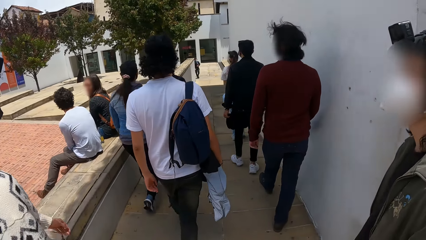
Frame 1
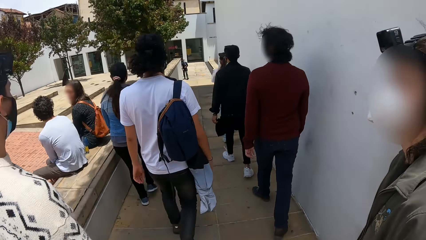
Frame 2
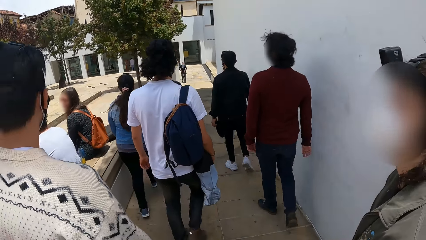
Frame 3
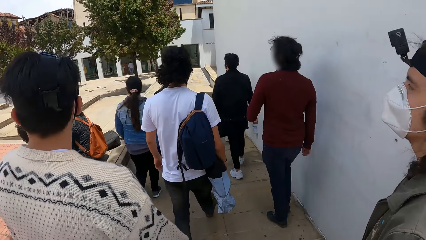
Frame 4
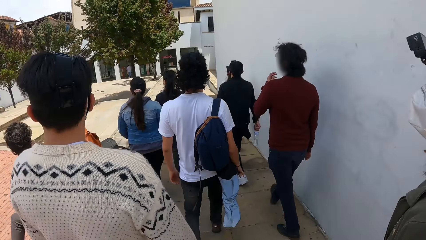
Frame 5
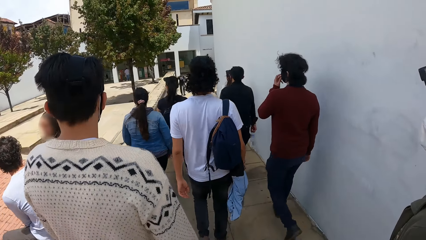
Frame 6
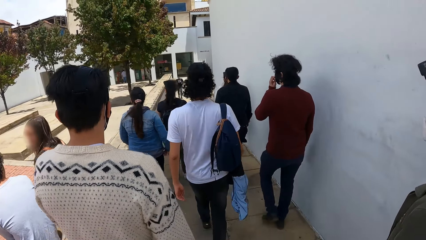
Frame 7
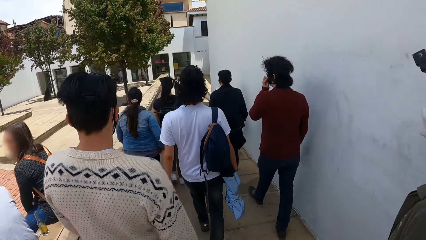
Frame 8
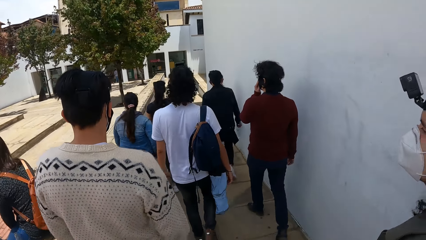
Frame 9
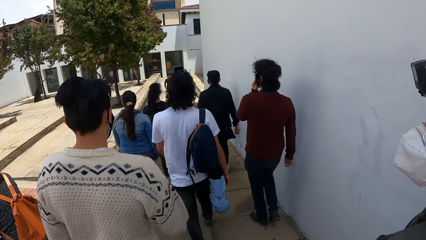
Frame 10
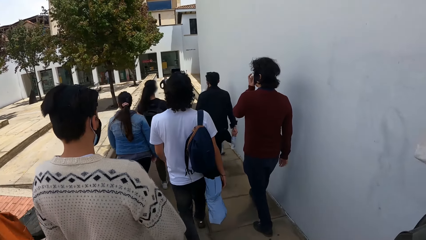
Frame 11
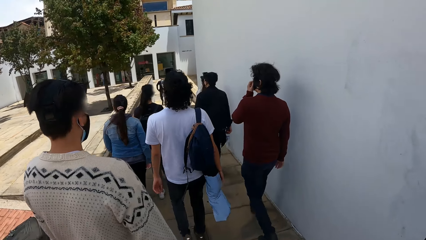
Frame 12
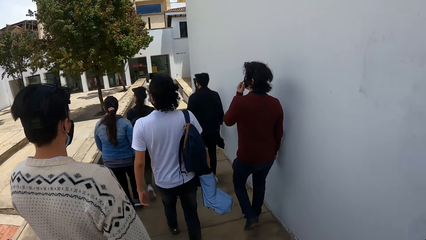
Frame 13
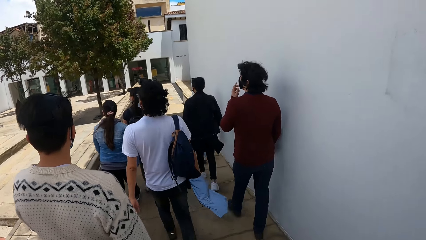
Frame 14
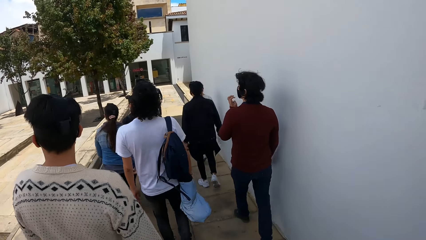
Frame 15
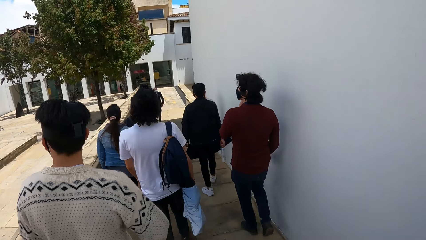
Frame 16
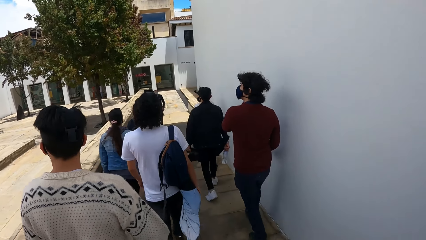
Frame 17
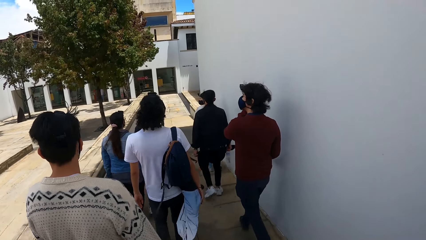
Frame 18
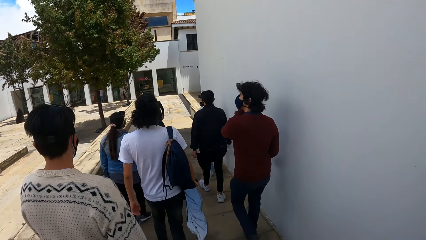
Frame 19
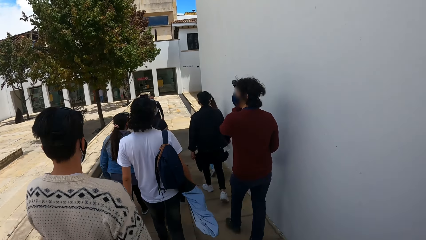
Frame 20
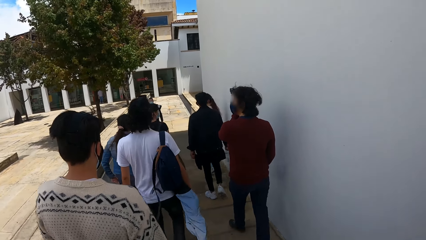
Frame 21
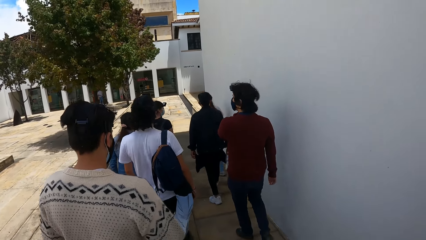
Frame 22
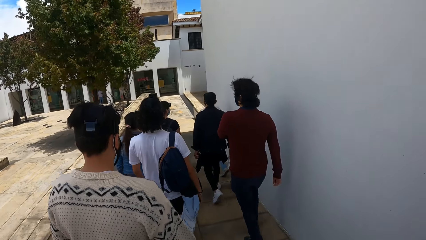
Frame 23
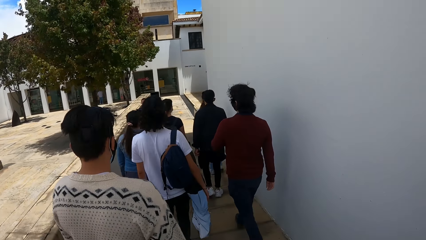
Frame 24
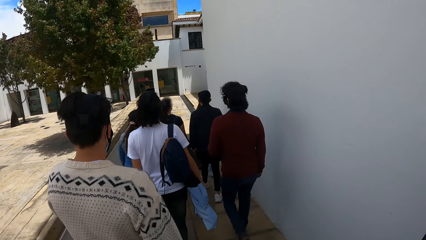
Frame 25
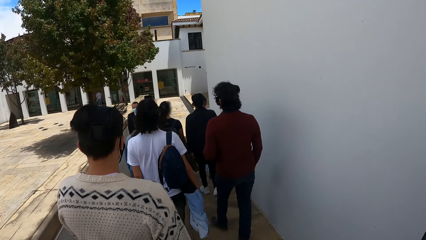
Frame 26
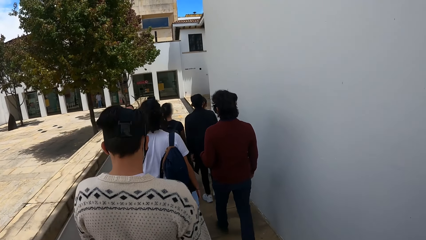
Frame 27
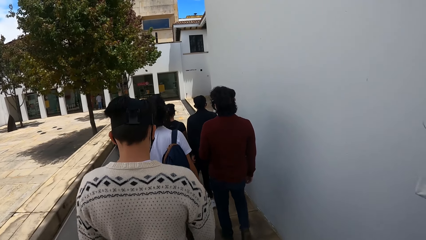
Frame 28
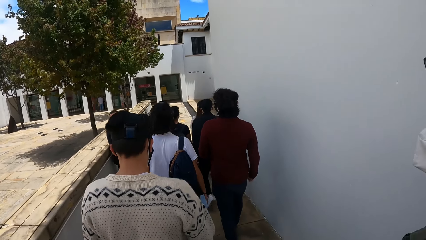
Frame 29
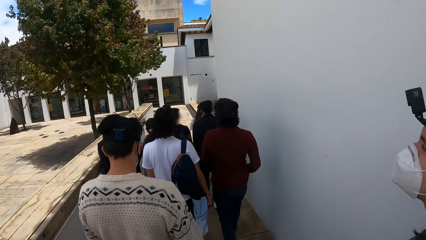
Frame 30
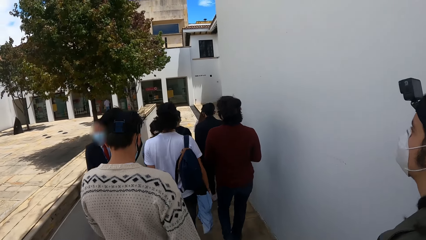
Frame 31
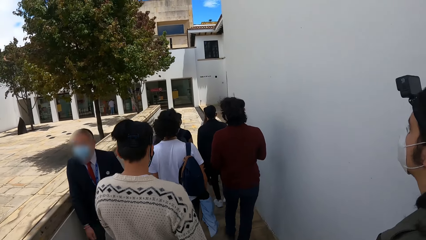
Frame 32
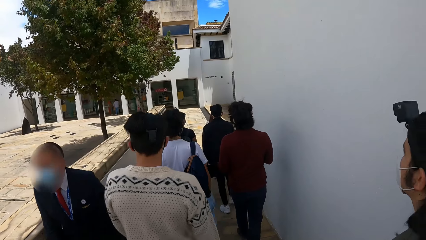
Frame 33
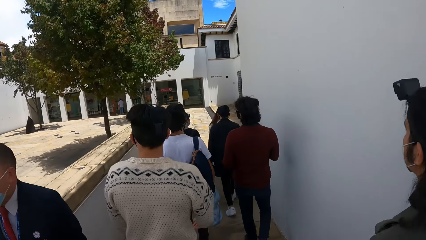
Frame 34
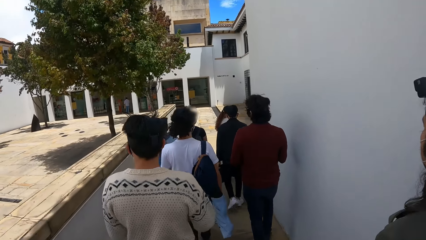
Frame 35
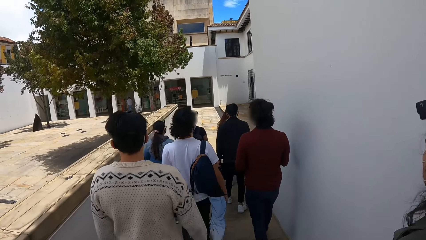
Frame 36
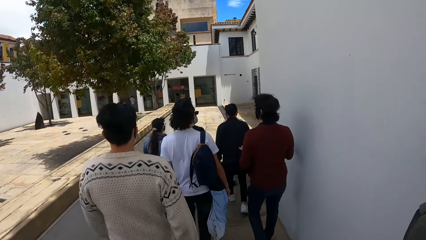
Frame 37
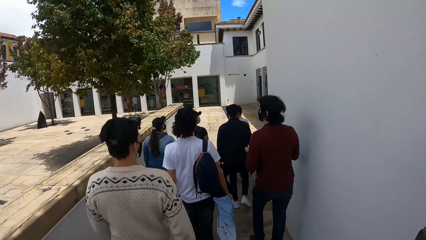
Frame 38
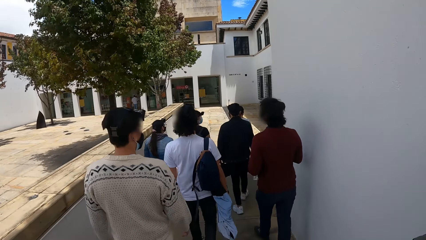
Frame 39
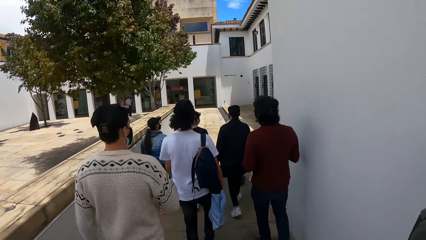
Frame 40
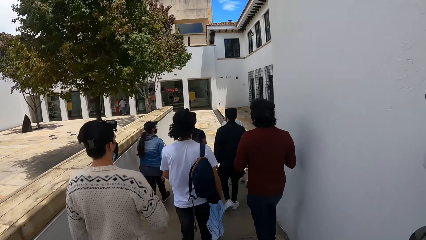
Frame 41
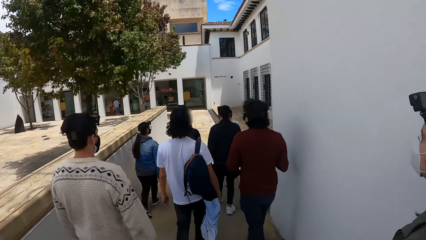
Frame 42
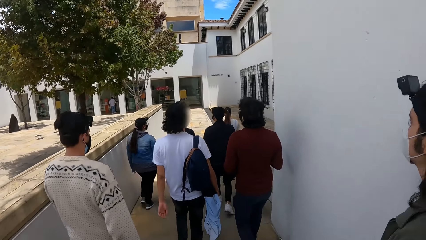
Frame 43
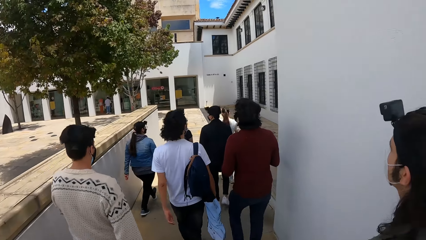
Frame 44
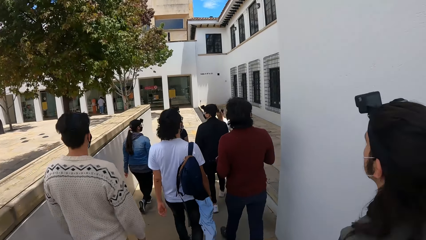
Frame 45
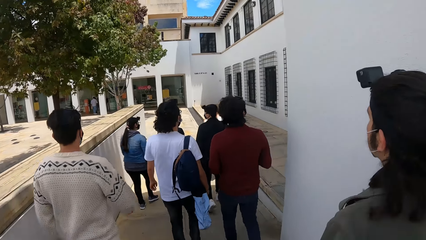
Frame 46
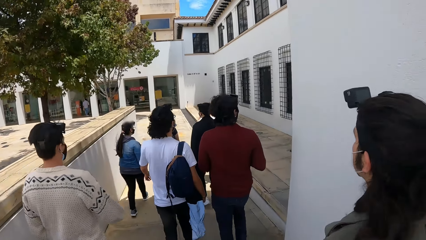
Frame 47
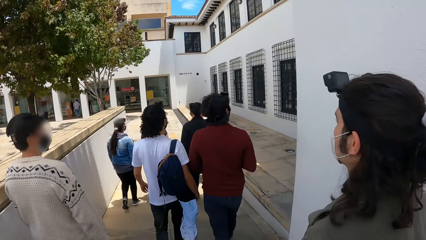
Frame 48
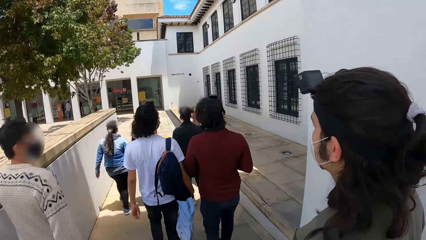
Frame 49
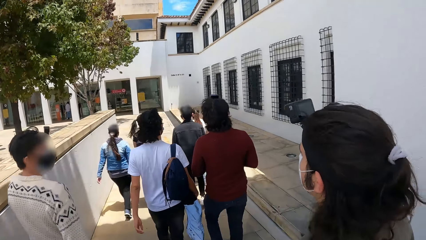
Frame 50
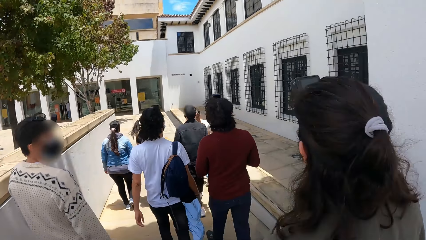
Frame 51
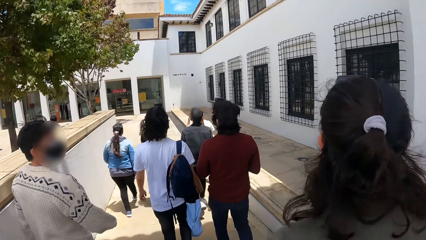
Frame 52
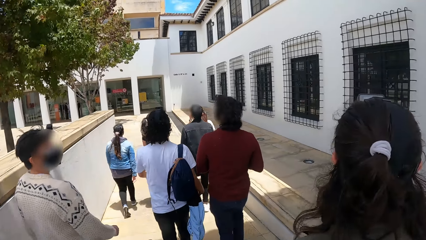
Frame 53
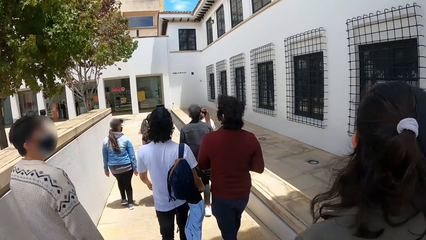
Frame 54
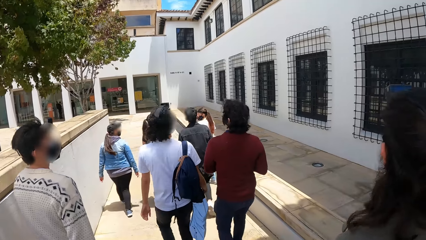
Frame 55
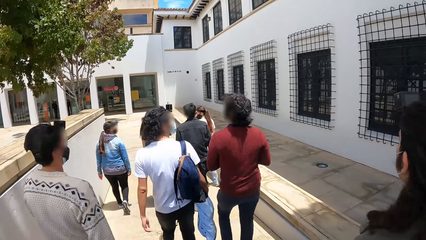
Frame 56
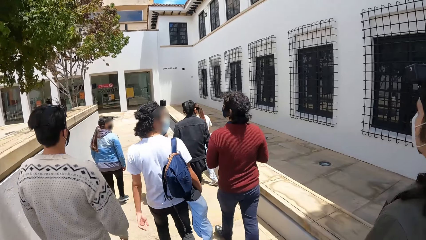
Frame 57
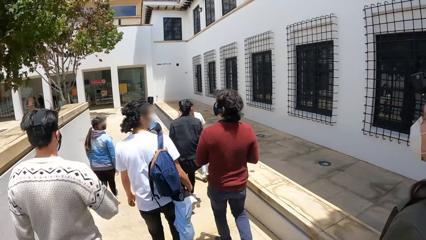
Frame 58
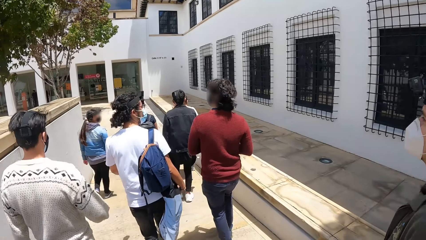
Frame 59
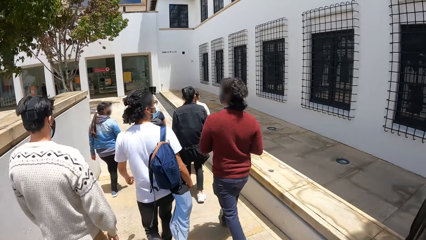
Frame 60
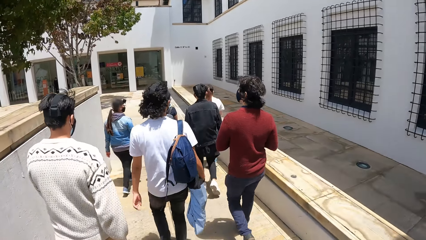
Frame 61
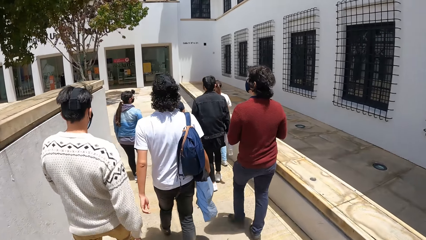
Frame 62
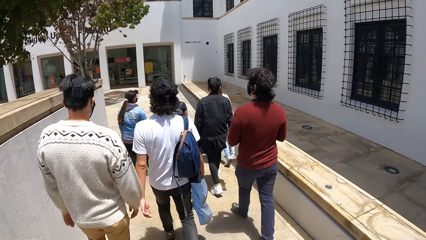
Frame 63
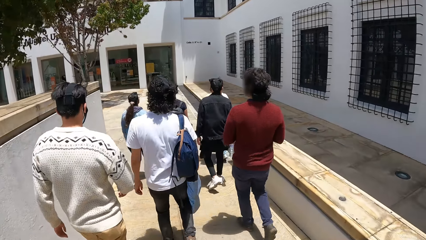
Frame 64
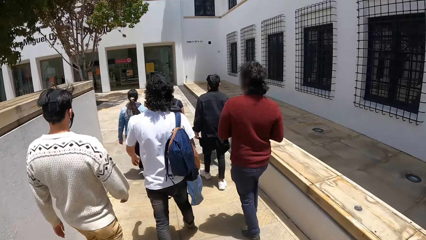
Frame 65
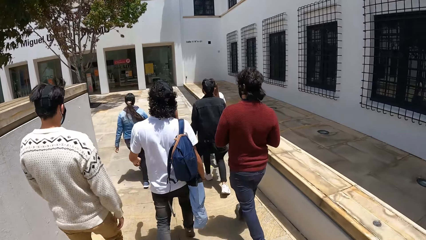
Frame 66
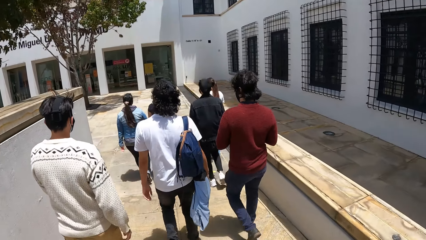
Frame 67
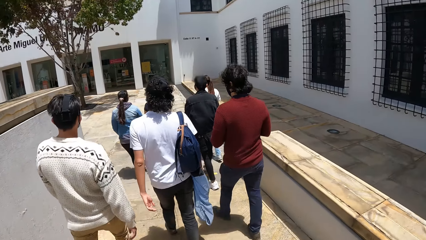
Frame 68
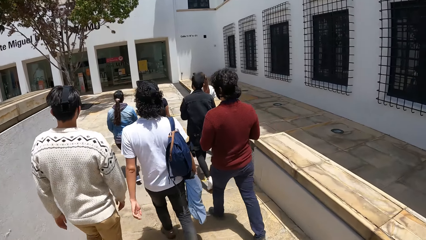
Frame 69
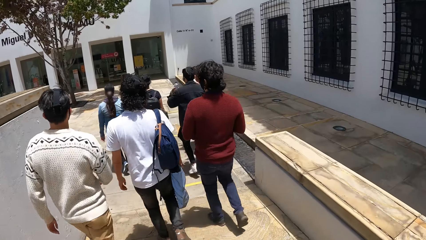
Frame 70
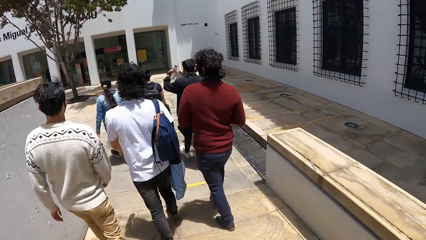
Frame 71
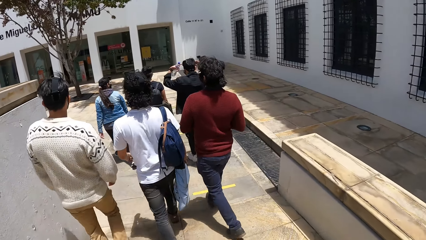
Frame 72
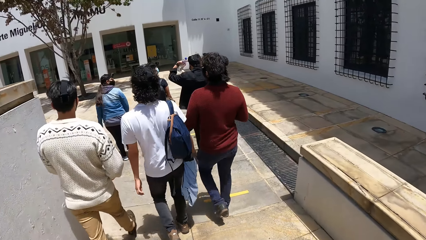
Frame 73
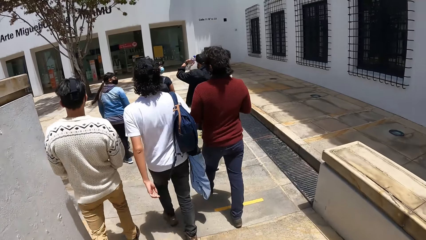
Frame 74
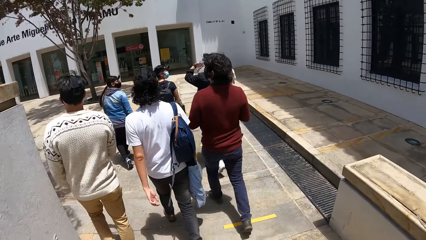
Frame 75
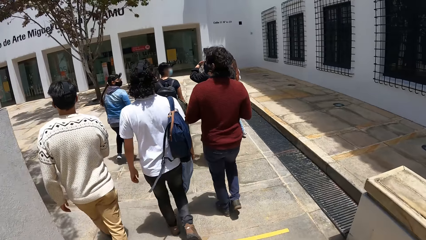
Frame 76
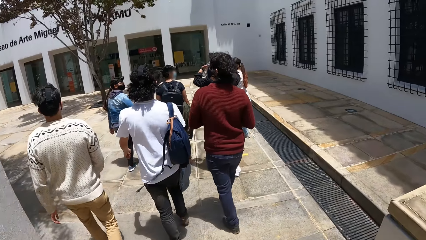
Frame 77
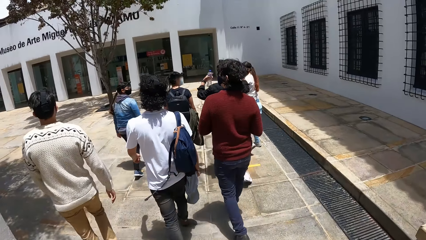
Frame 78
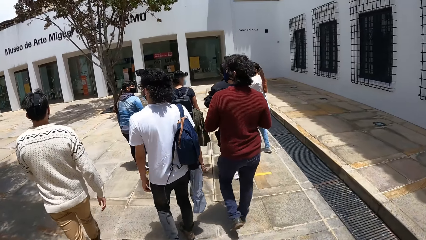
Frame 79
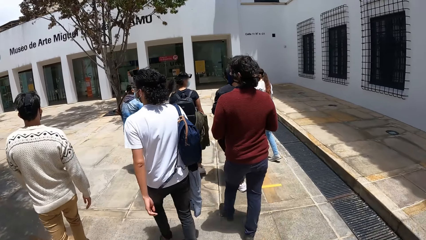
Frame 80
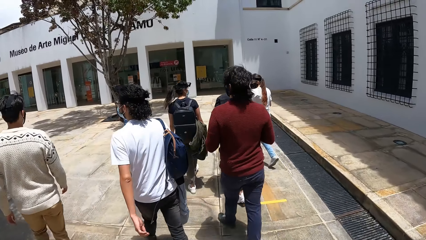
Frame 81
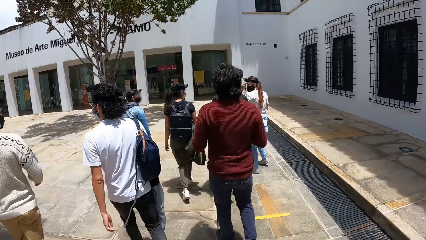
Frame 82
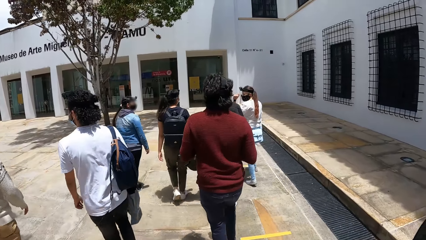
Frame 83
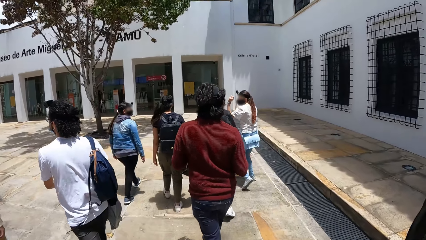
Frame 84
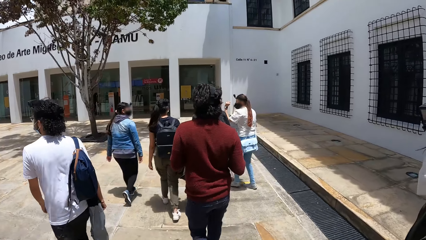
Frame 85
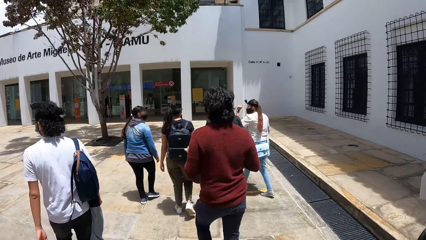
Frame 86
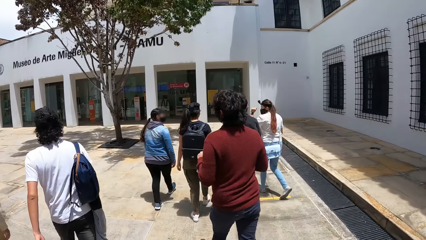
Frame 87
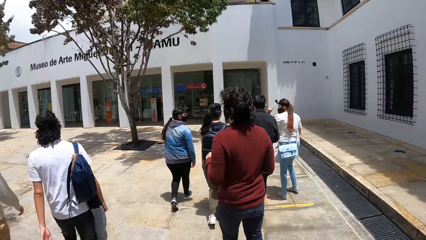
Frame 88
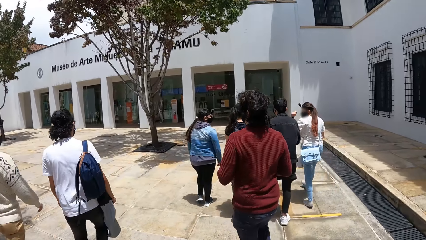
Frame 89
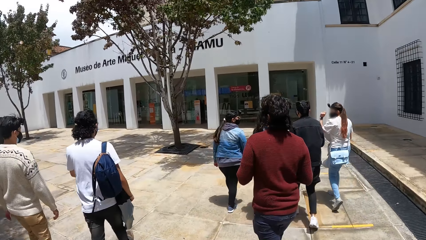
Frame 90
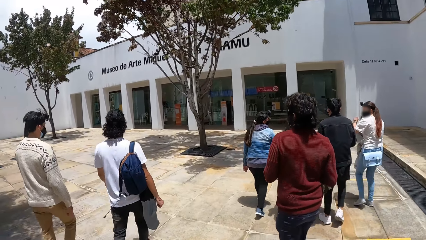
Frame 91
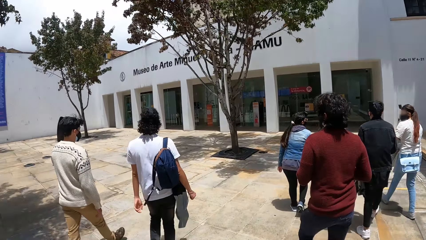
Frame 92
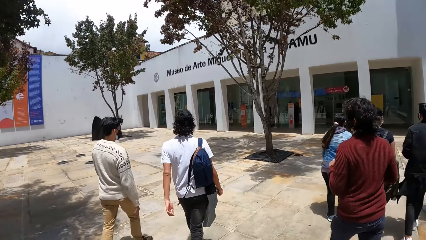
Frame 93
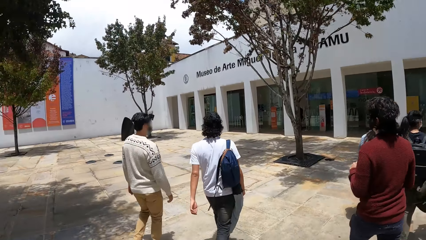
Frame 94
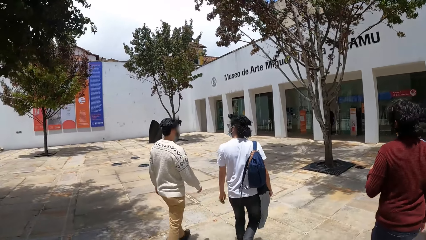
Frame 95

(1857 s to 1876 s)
A man walks past the camera wearer and the group of people. The camera wearer and the group of people walk towards a tree.
